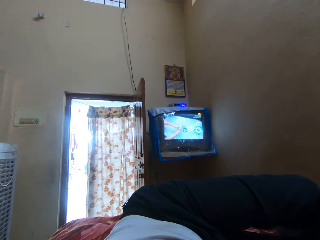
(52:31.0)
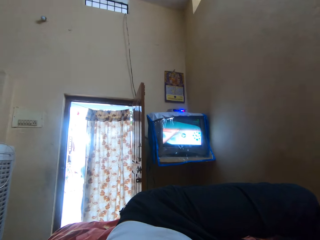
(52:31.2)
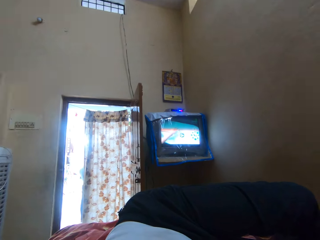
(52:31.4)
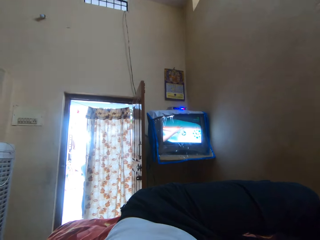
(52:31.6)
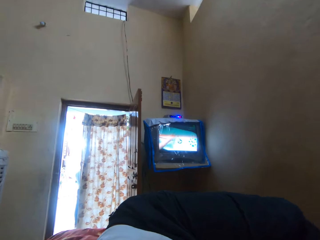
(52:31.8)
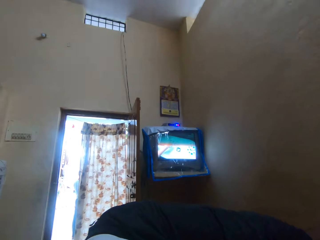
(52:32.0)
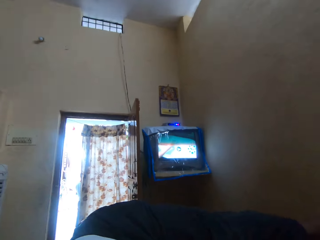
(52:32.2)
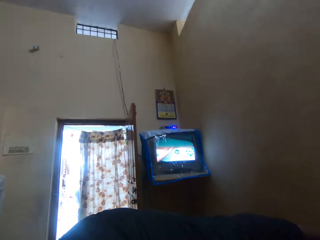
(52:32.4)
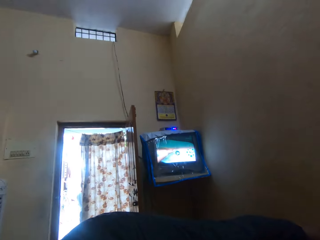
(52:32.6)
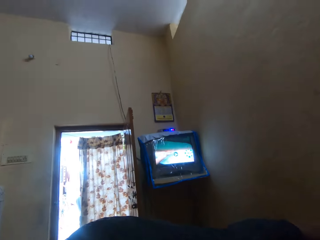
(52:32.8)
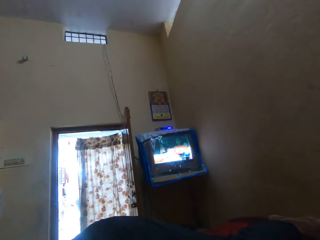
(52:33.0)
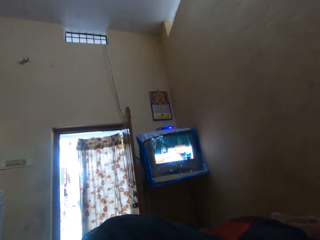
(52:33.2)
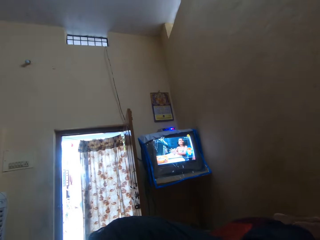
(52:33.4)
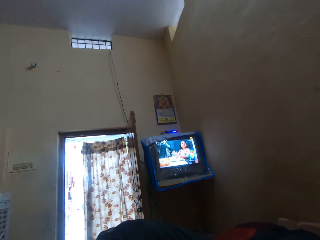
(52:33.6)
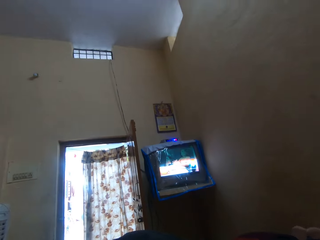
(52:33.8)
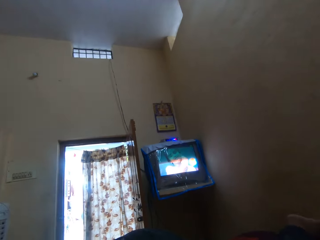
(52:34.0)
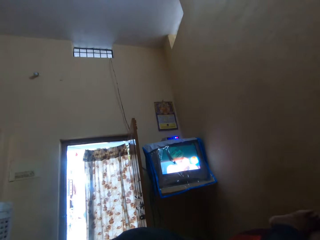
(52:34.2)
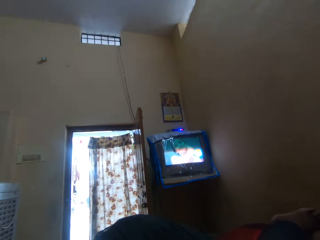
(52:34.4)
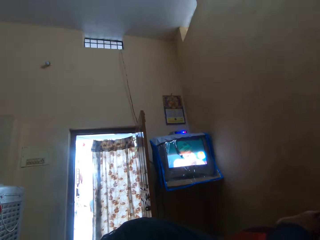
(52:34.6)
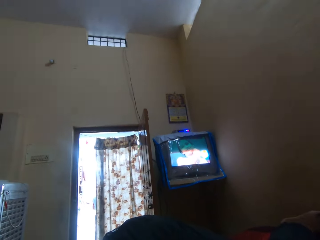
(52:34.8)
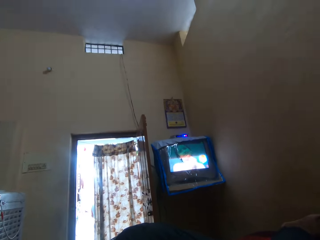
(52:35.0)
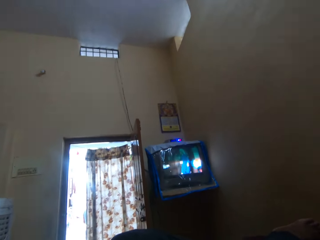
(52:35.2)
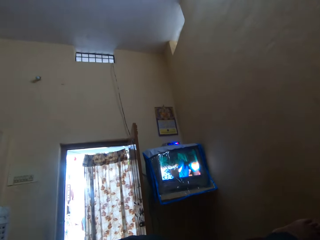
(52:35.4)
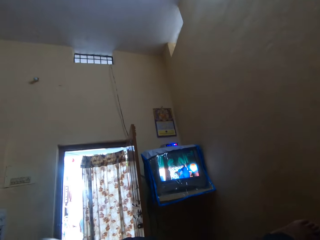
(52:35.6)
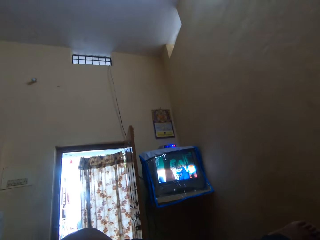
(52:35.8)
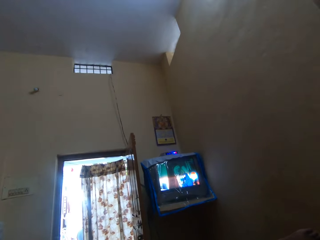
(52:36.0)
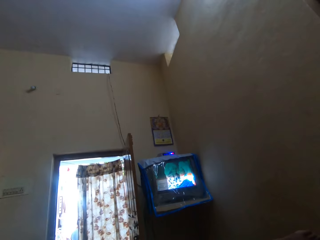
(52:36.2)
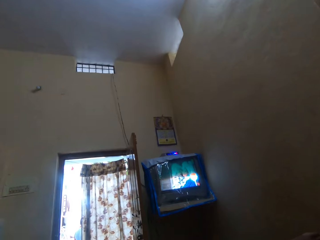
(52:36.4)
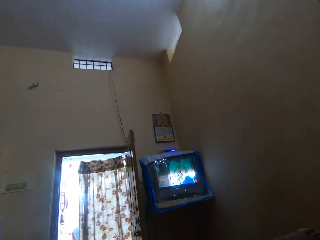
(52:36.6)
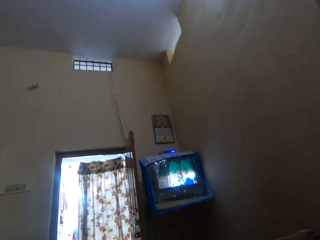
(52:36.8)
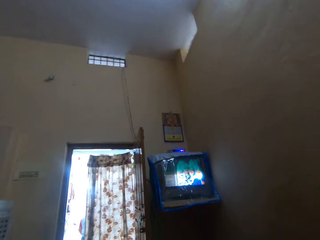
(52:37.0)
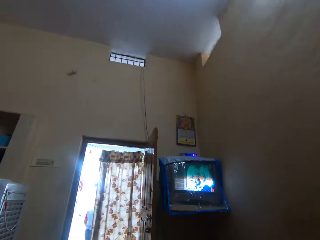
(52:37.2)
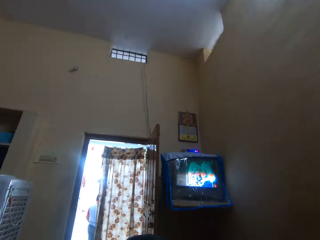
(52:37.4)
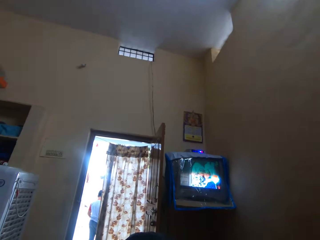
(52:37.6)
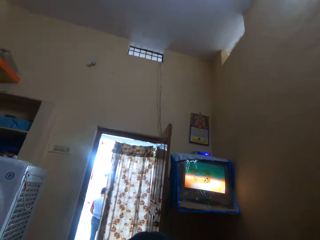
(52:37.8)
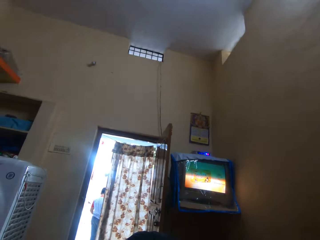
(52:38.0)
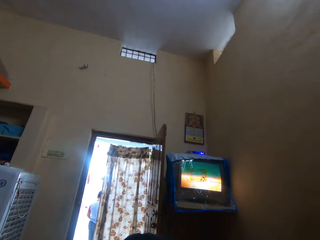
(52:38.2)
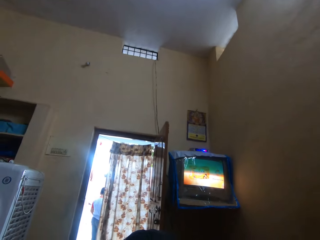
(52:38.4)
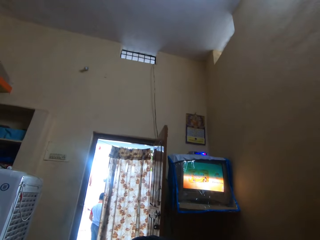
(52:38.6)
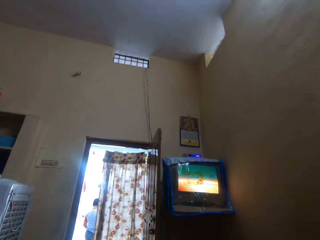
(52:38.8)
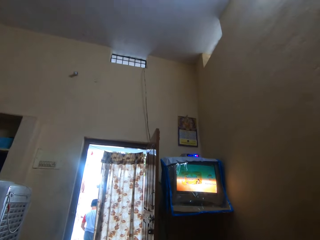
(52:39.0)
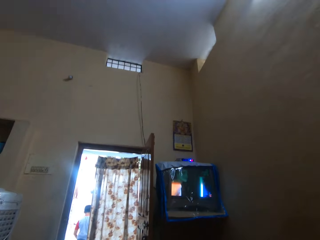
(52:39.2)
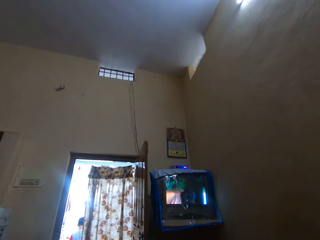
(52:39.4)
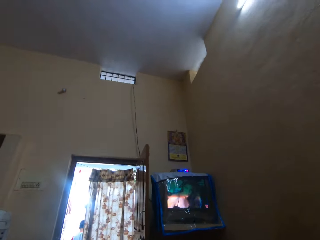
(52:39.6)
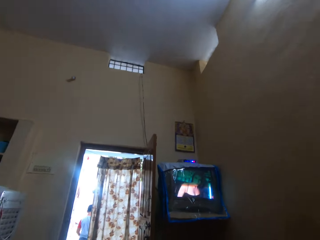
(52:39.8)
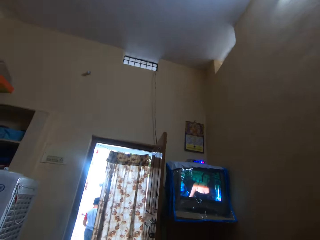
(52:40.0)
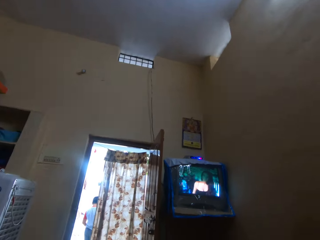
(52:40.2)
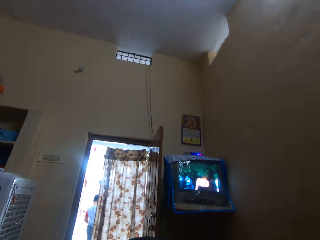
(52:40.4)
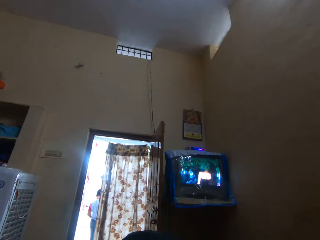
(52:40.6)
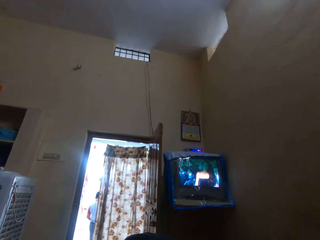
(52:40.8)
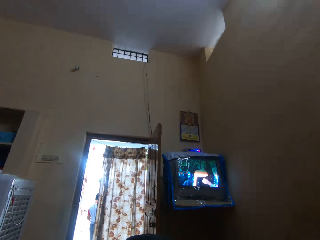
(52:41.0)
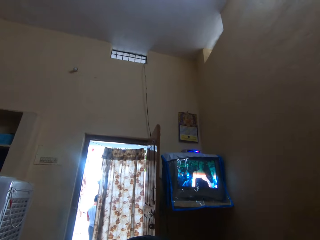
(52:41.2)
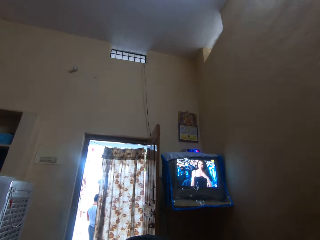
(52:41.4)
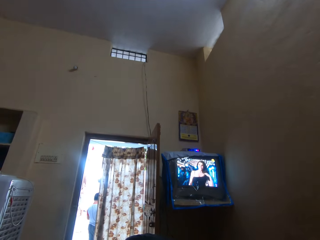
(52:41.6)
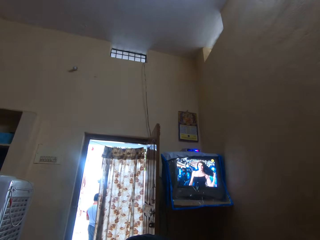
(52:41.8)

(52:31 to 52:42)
The camera wearer stares at the television. They turn around.

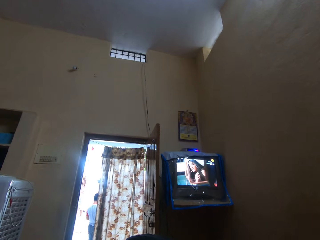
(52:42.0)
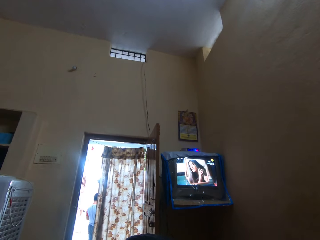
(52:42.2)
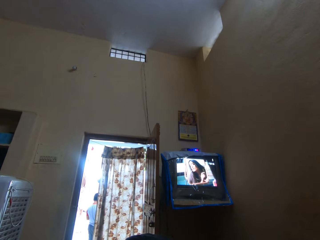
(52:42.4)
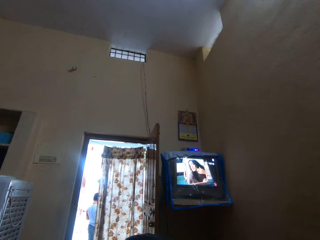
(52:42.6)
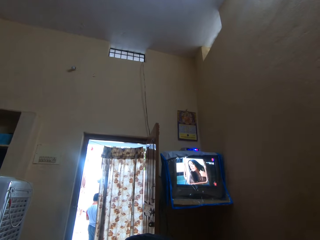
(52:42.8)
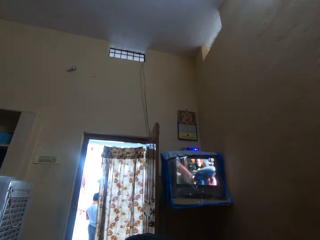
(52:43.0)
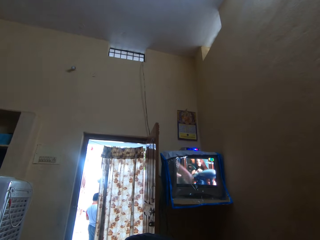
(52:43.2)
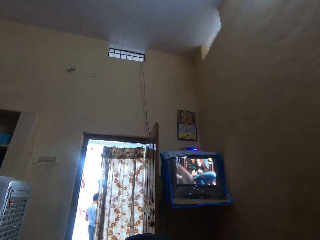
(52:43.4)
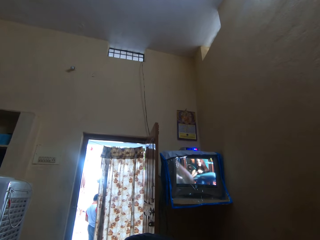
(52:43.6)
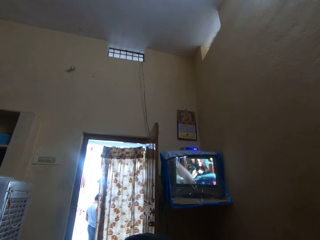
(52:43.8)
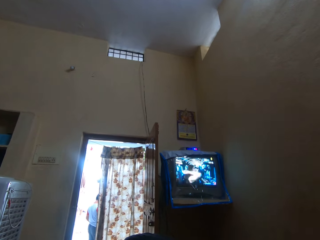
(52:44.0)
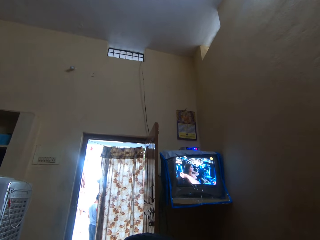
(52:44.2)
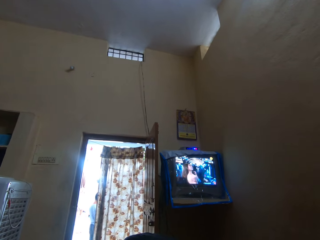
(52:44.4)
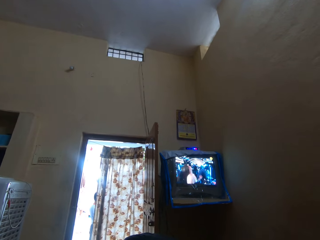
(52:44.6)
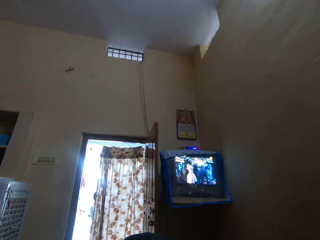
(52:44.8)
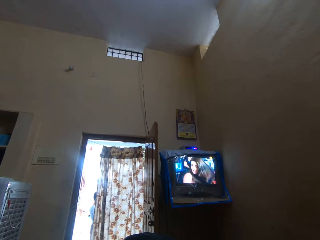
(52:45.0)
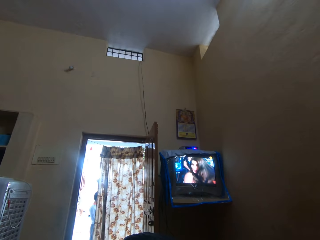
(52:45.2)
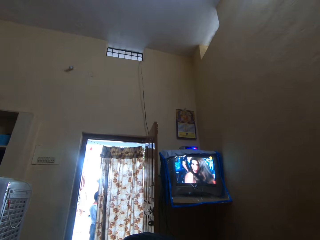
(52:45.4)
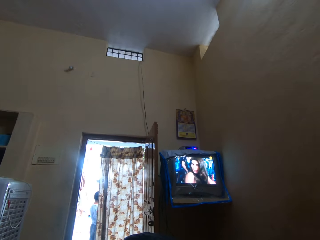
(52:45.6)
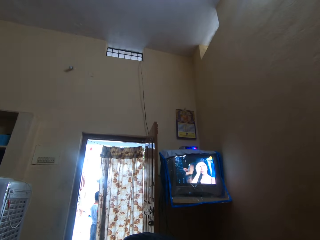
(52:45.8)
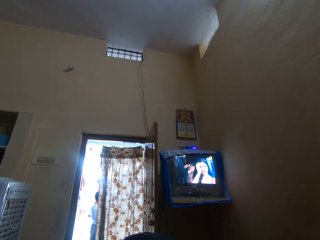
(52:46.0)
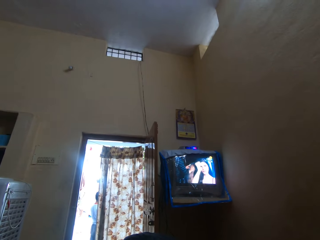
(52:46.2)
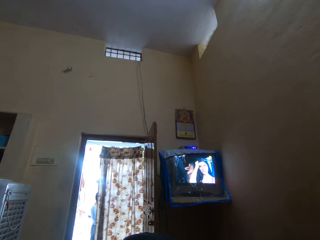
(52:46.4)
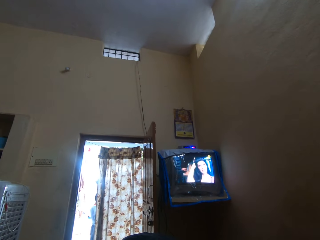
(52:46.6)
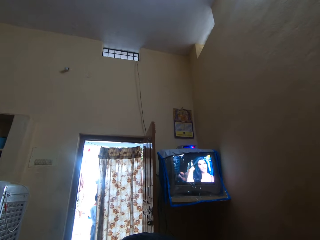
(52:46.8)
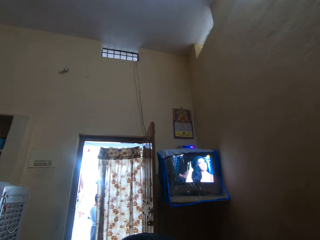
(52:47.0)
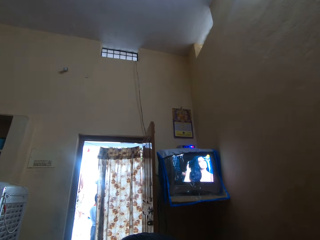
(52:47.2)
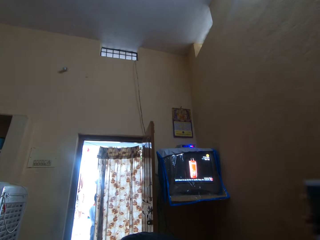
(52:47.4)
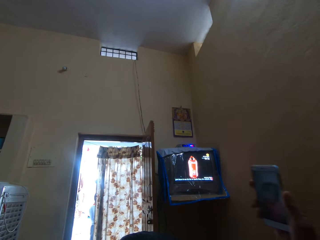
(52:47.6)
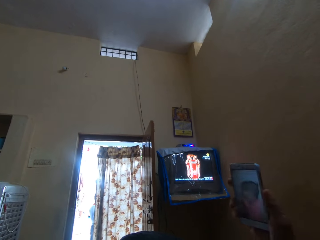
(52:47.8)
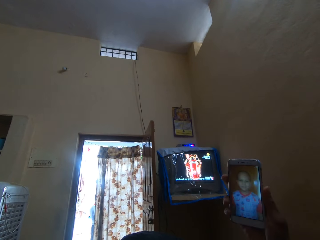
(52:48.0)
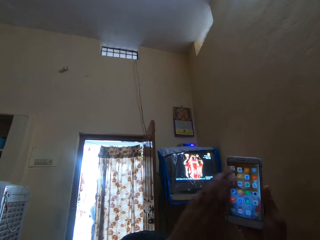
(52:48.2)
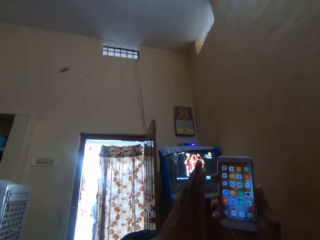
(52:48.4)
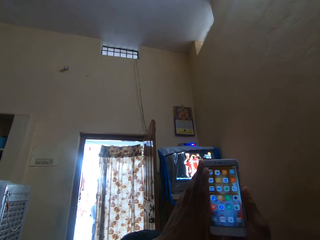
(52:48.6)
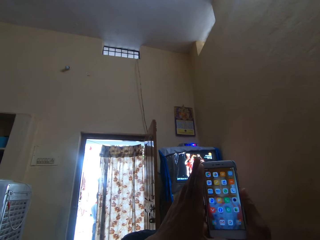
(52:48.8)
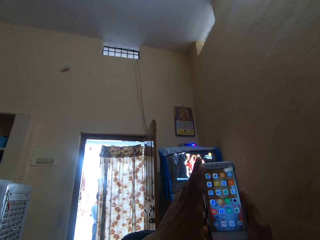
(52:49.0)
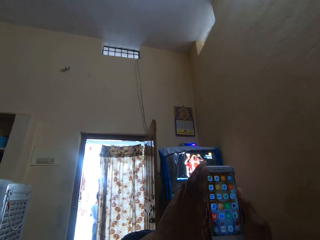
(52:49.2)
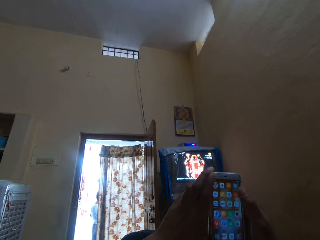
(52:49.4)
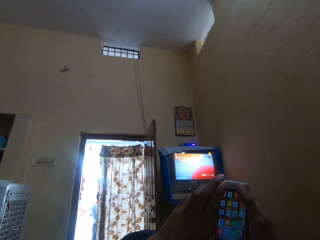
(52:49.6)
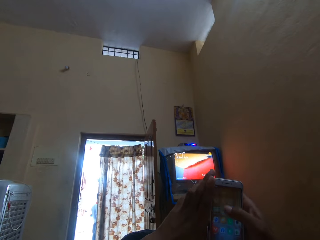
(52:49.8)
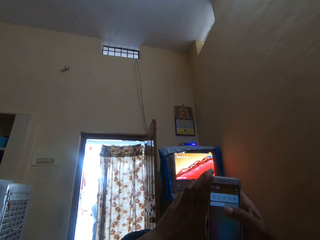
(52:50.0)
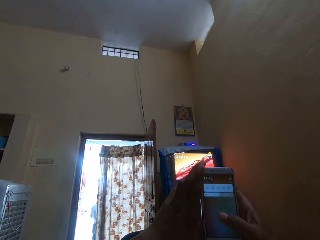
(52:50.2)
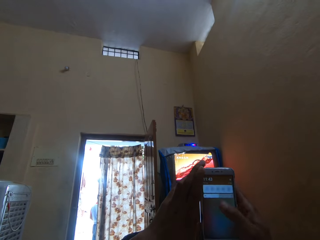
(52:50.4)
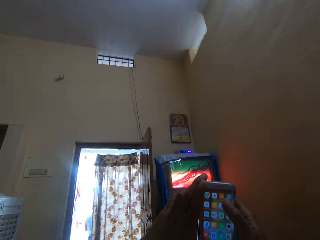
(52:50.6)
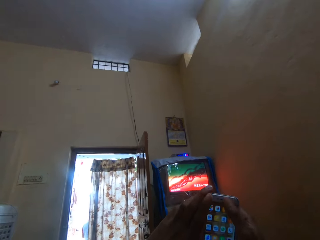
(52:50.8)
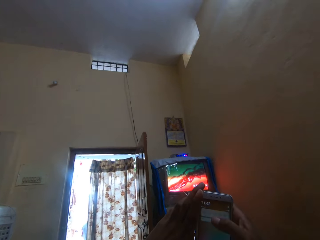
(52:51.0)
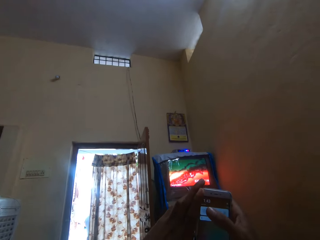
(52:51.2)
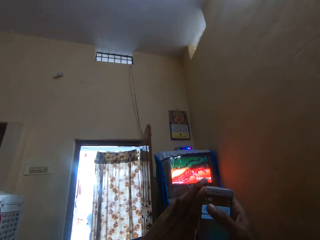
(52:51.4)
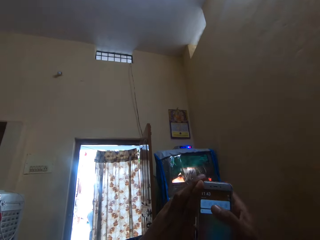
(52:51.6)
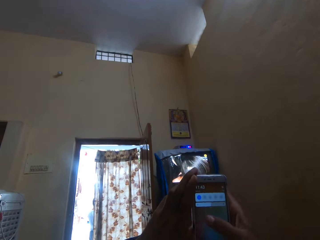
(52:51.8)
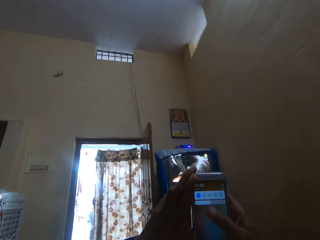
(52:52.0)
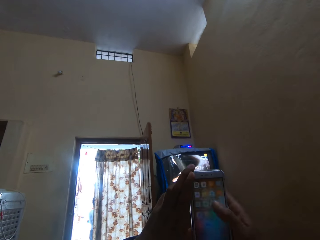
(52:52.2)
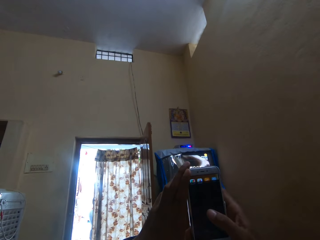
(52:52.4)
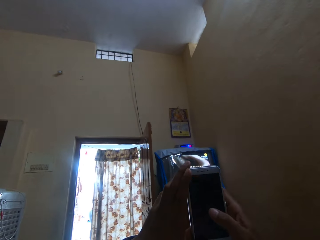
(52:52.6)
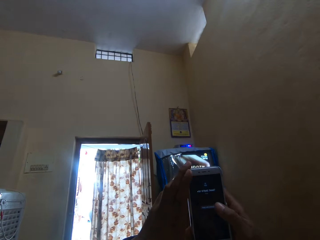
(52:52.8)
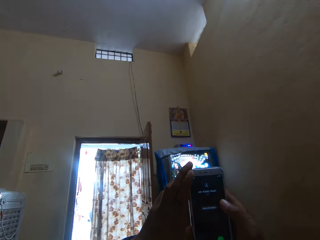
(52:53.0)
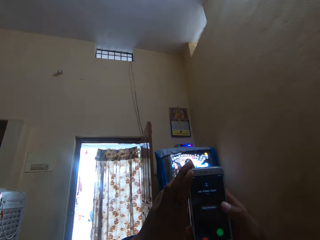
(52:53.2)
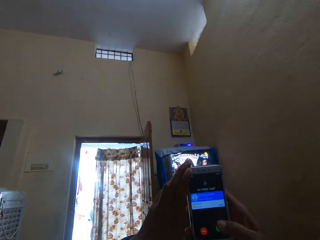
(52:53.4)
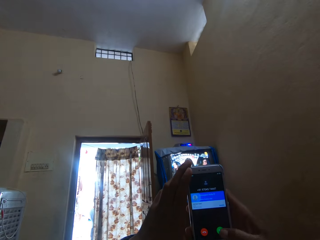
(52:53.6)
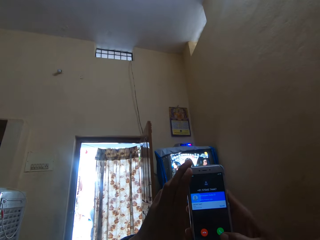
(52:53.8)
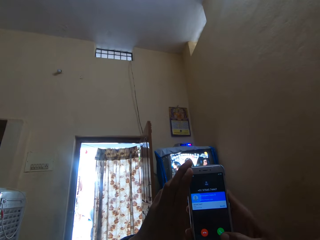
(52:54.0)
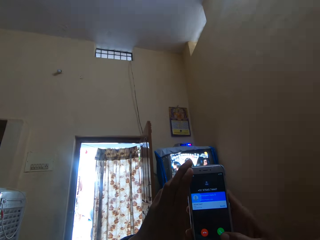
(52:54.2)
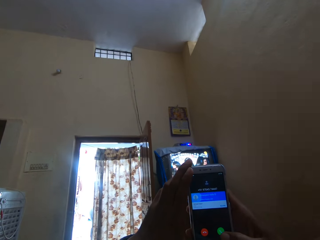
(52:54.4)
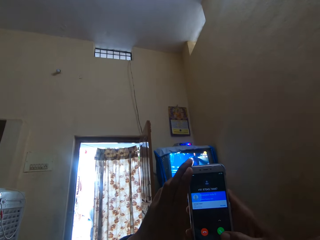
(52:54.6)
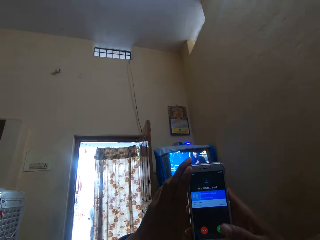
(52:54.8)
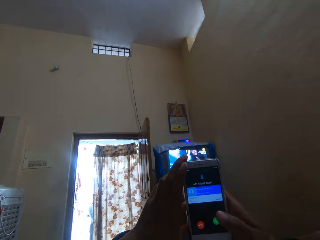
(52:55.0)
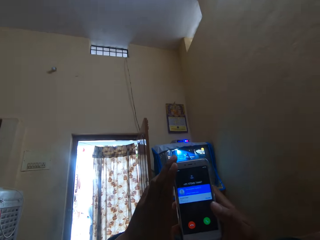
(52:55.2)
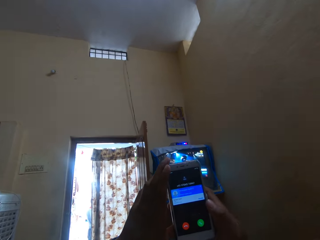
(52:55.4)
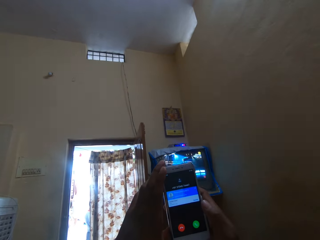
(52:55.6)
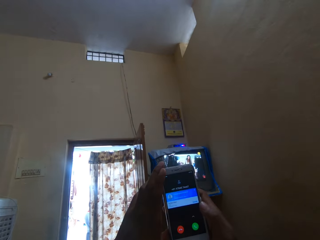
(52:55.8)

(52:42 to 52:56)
The camera wearer stares at the television. They hold a phone and scroll through the phone.
